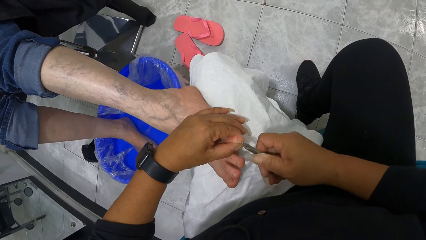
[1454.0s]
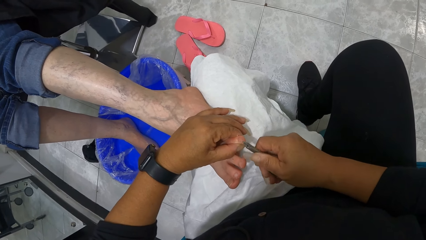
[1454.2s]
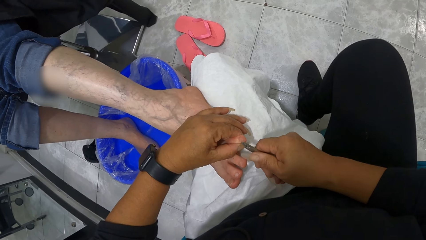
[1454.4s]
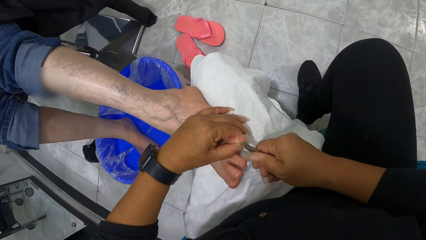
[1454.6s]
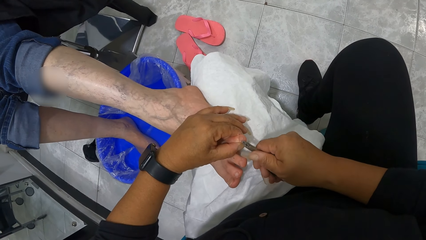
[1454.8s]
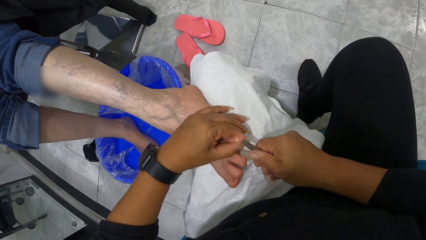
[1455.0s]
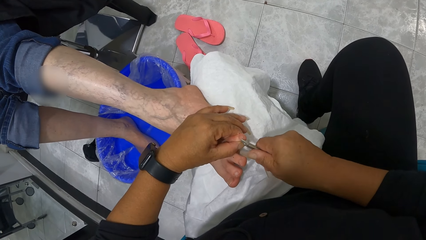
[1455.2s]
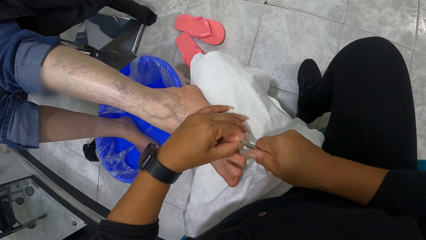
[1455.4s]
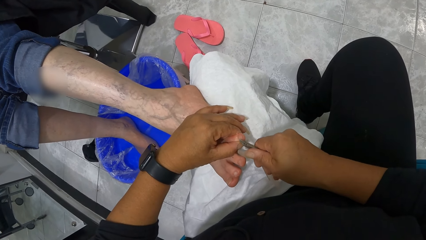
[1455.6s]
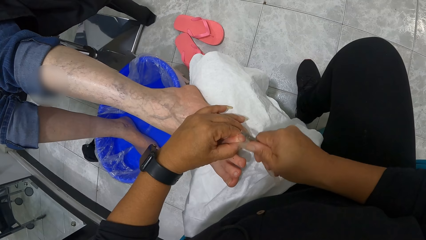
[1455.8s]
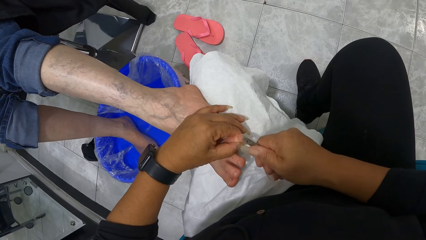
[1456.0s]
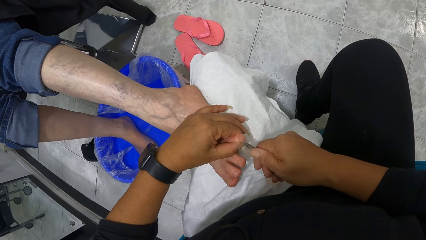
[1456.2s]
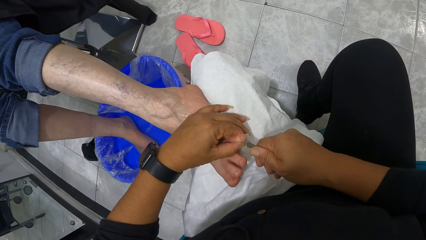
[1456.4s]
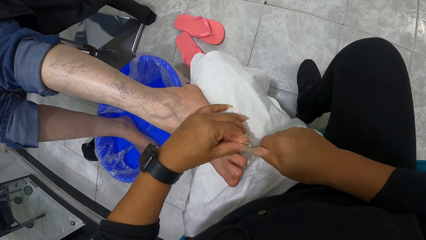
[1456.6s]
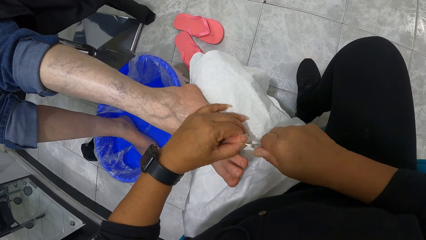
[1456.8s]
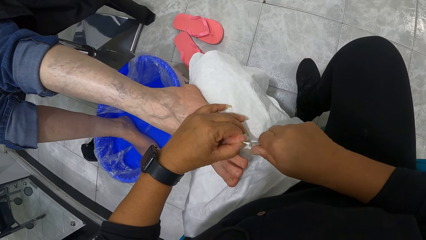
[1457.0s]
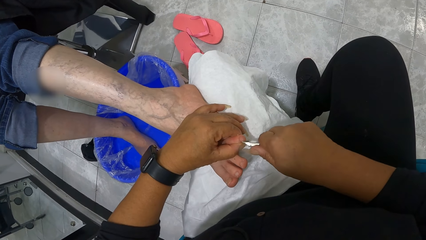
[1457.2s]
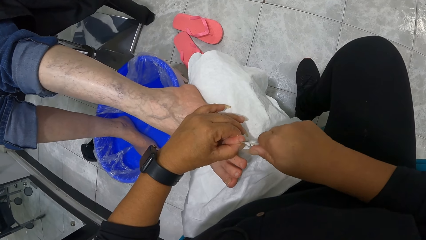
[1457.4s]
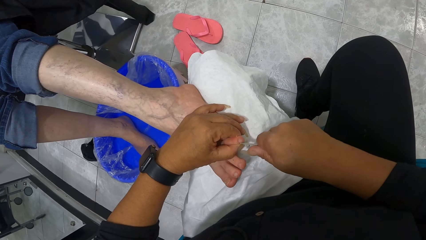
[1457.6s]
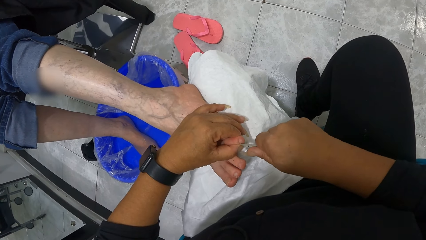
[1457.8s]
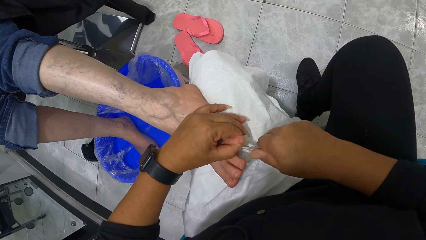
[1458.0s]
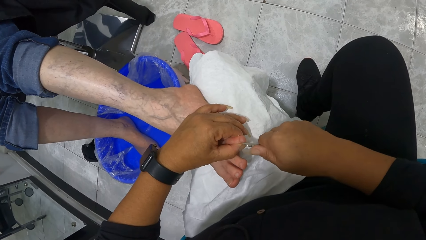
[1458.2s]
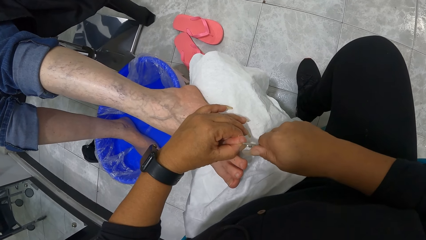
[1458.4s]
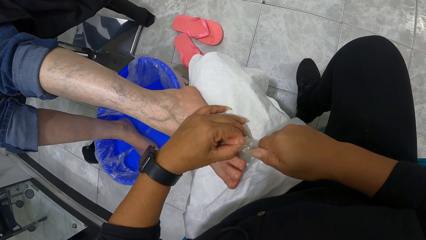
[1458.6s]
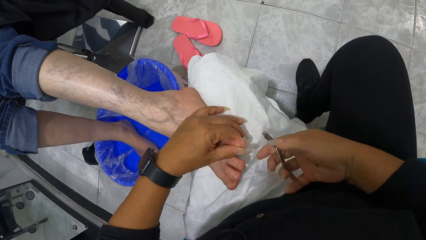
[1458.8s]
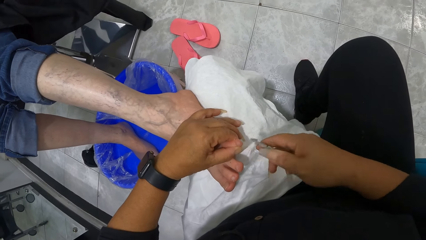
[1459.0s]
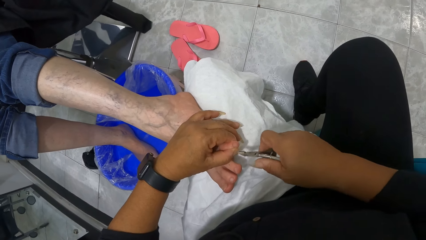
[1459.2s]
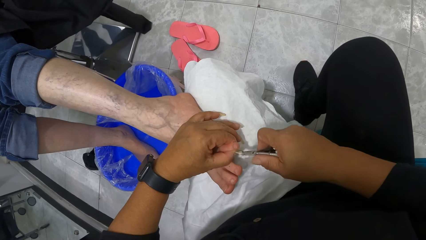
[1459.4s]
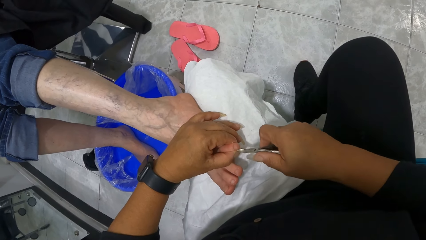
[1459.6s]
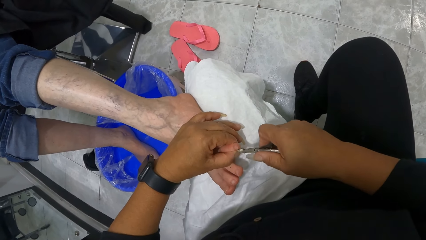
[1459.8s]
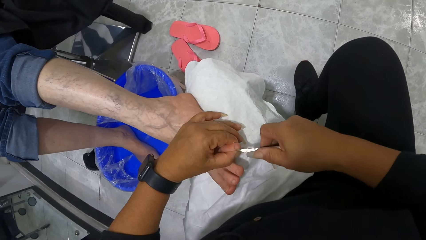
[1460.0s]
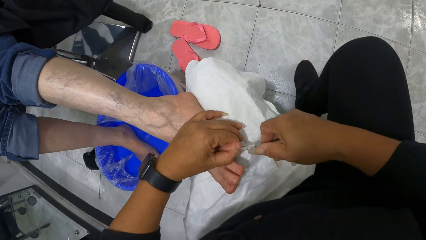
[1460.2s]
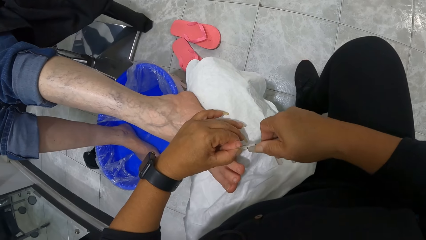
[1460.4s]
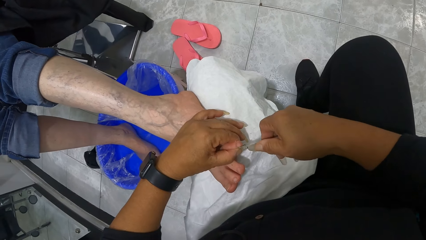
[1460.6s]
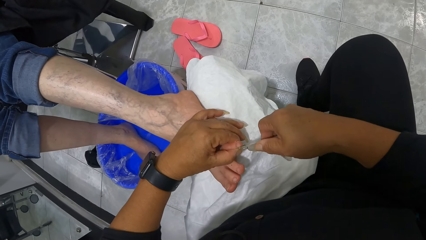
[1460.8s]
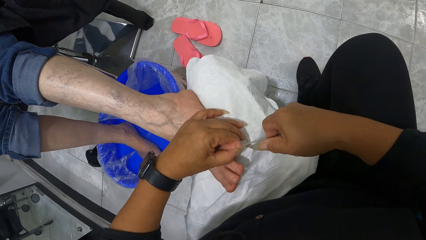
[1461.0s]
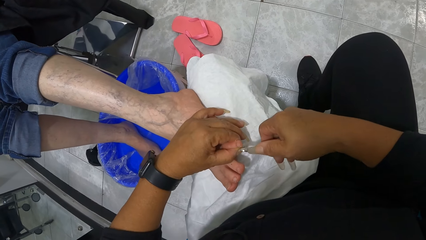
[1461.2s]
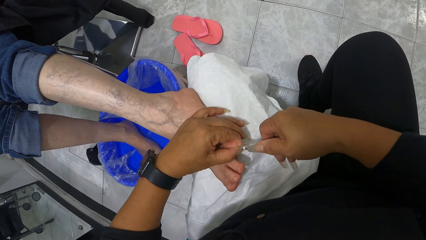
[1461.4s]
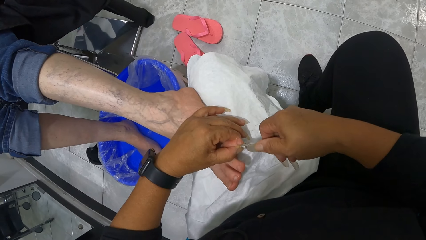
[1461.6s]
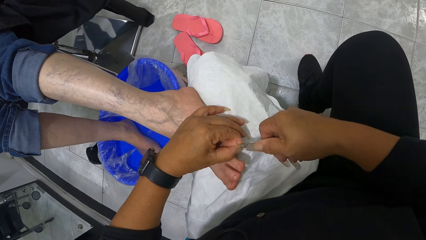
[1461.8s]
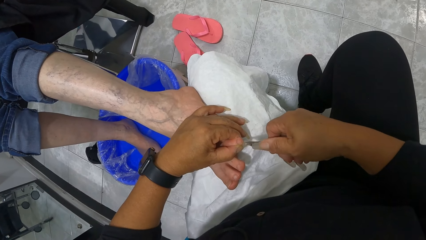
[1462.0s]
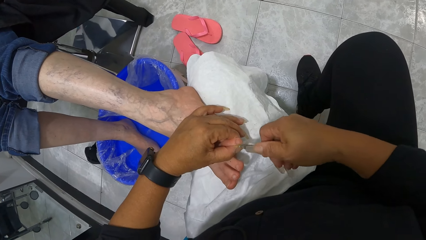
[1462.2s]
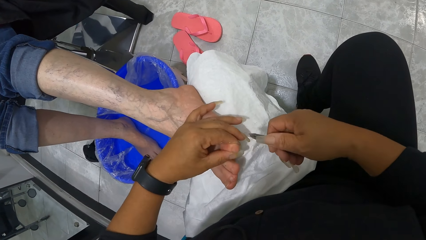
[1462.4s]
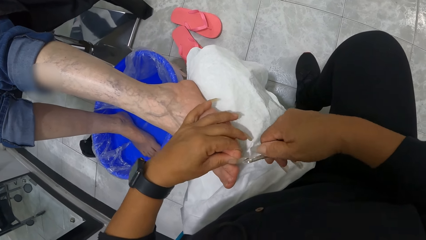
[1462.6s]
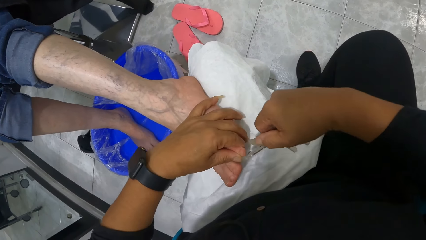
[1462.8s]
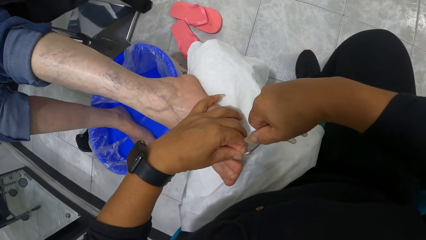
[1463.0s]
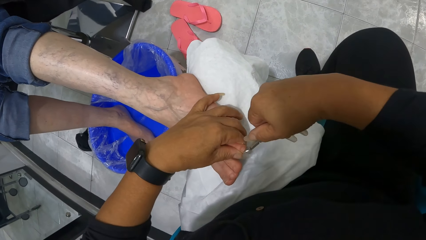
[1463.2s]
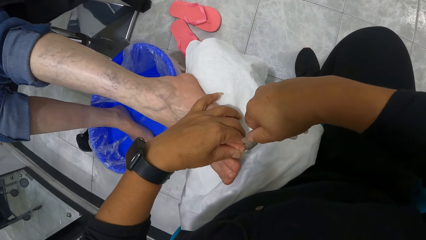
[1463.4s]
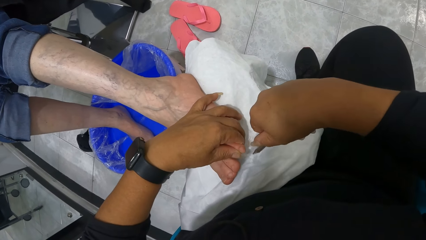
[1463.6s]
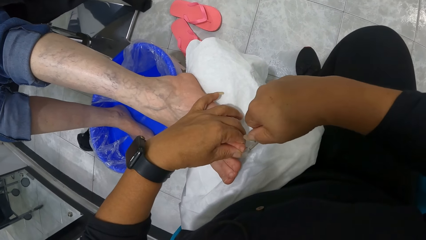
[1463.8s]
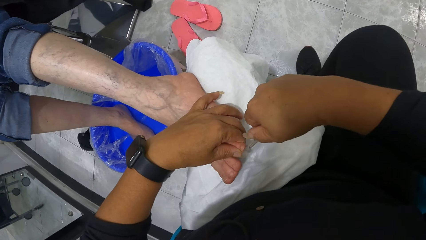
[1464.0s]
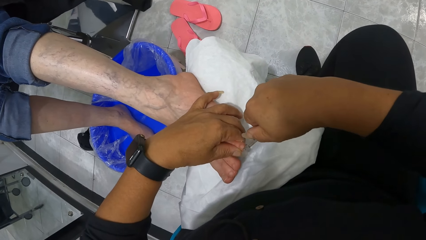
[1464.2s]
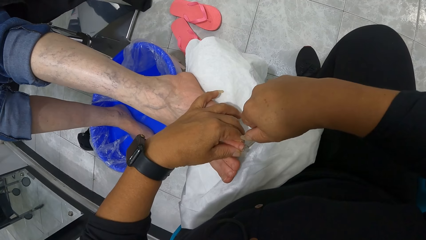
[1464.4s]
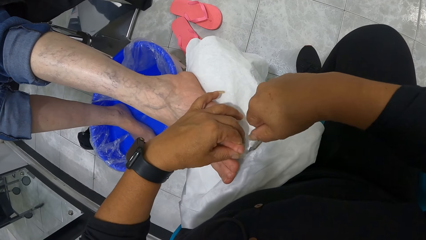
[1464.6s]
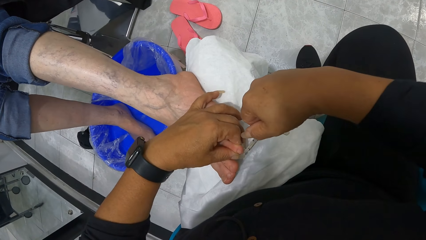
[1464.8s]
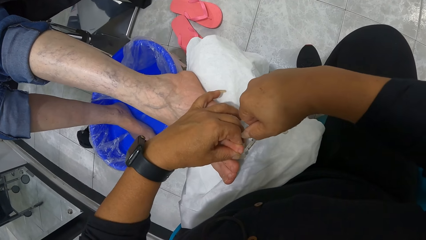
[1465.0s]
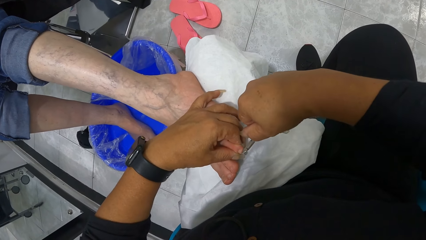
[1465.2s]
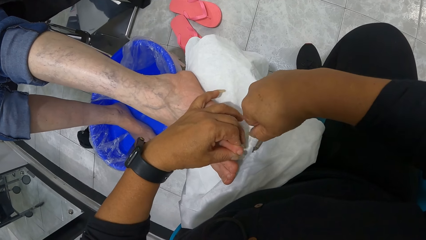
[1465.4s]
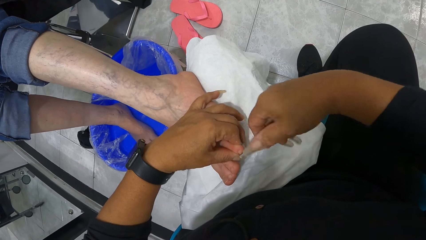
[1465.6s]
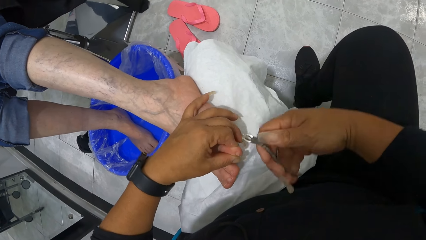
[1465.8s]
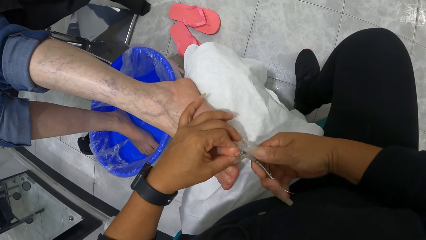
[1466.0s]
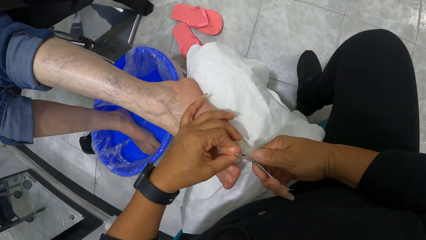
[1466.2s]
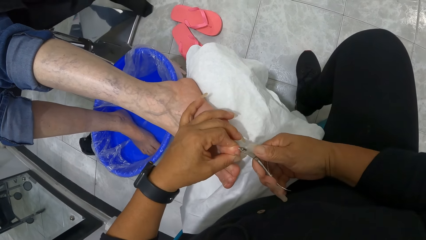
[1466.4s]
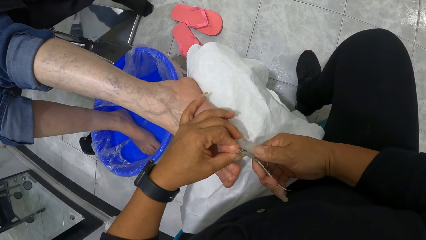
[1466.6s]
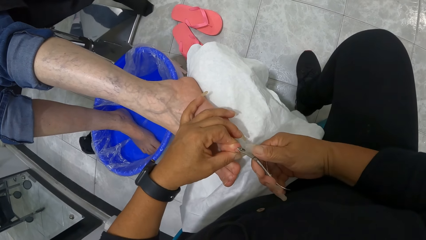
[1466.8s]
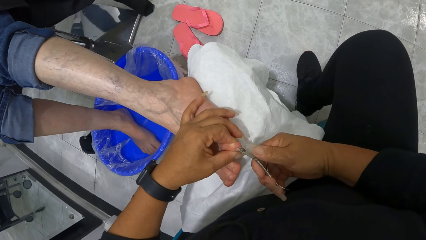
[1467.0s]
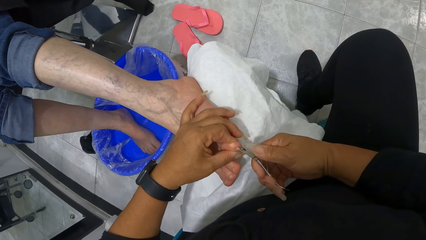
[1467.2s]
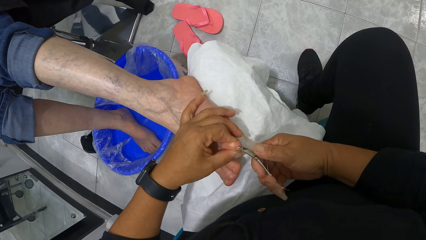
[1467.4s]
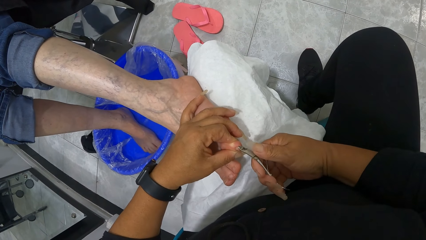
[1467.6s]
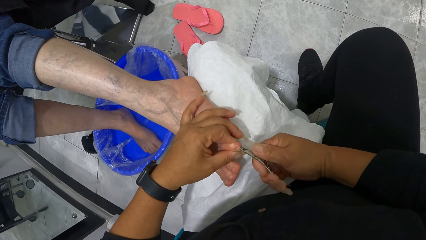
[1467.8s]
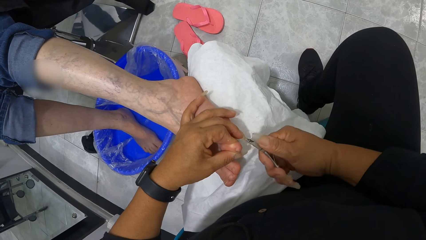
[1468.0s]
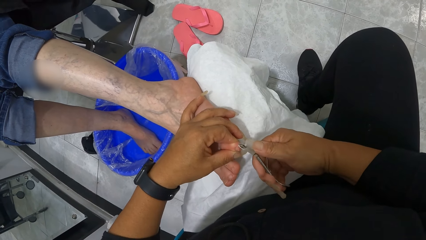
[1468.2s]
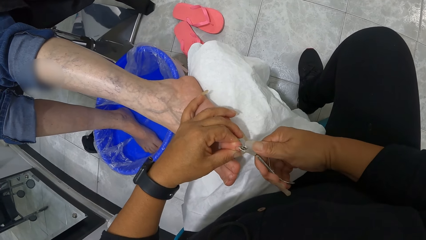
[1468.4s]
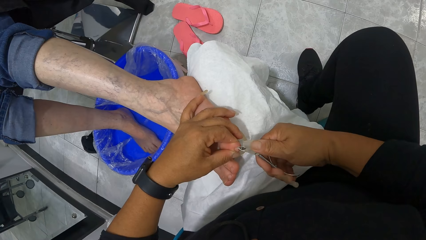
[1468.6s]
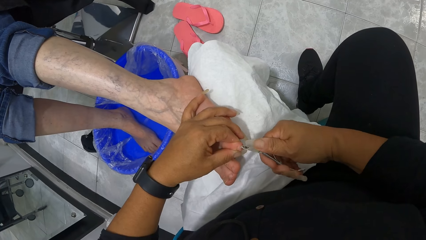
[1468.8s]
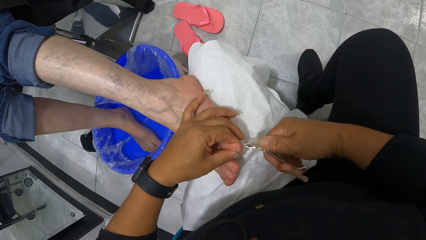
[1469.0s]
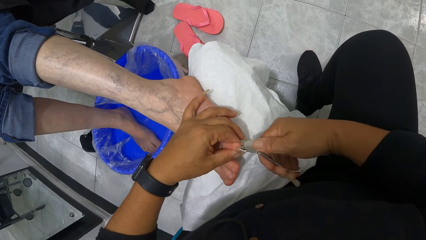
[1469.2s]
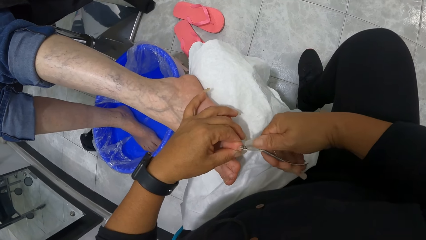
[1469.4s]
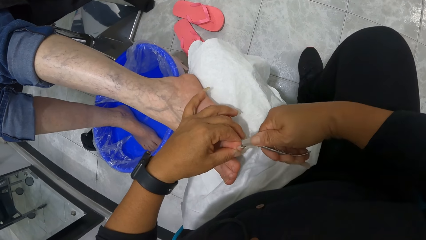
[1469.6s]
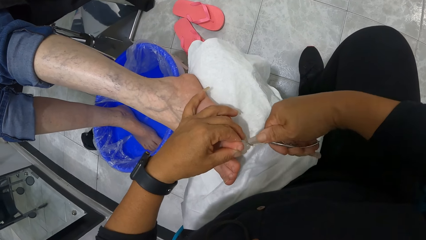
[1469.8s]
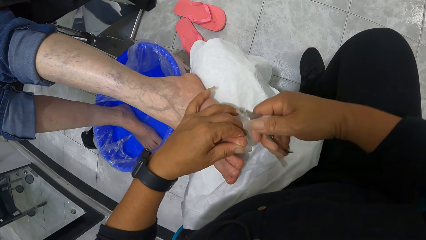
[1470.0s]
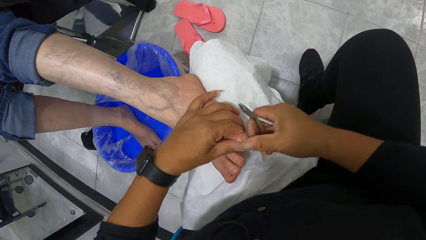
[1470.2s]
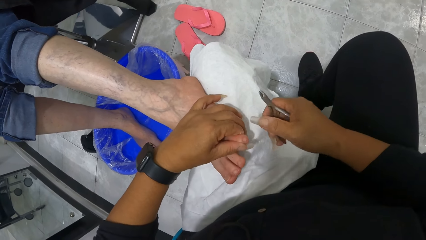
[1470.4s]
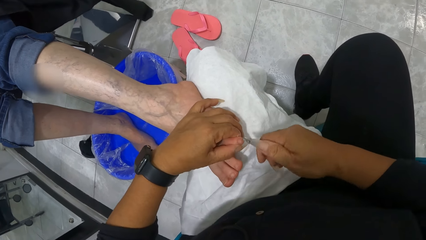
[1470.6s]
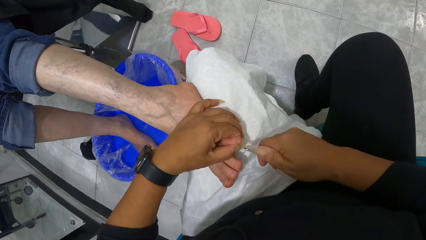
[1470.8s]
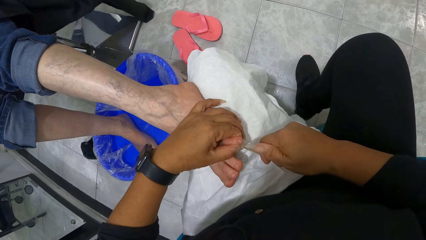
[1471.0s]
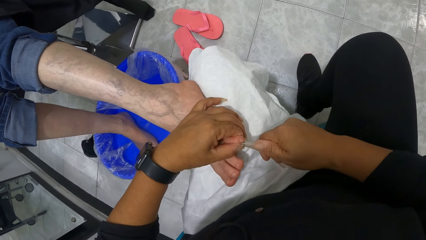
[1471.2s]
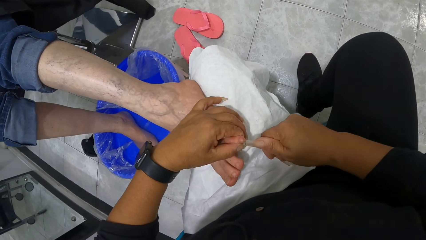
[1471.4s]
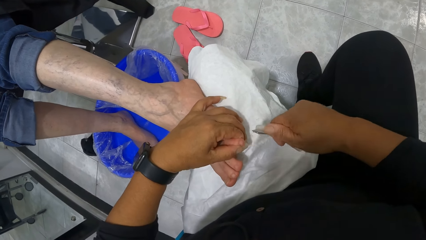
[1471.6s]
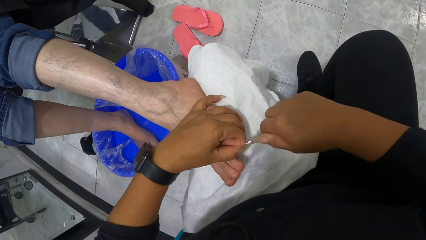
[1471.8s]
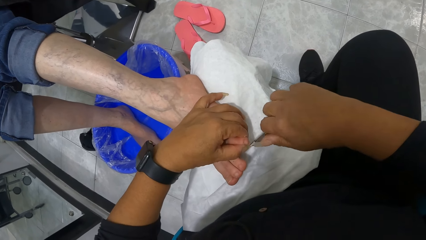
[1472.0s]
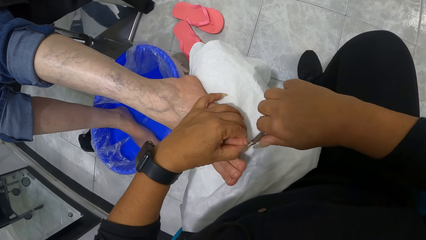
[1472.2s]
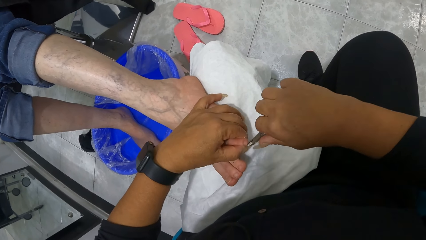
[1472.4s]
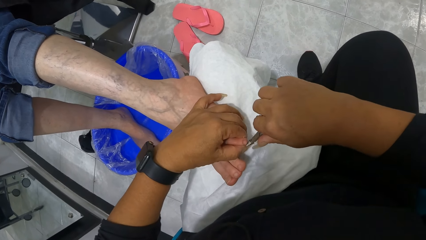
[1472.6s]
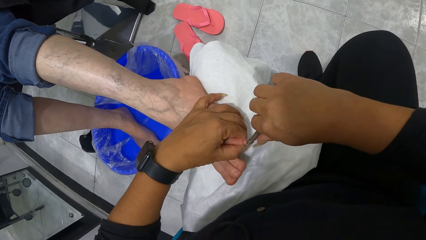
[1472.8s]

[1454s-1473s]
The camera wearer wipes the toe with her right hand. She nips the toe with the cuticle nipper with her right hand.
